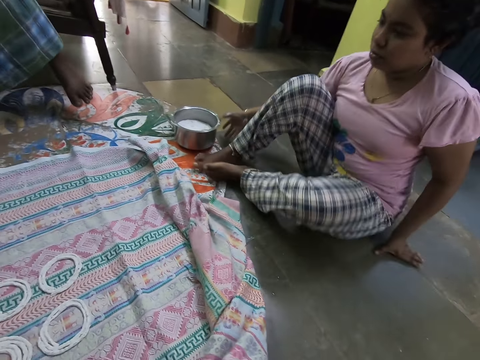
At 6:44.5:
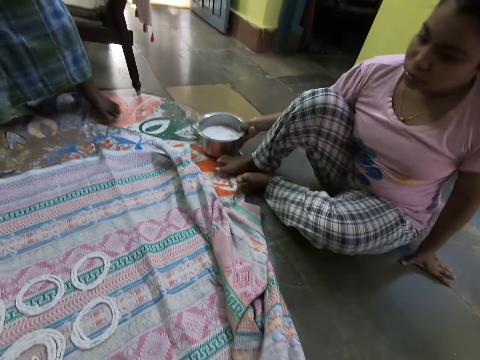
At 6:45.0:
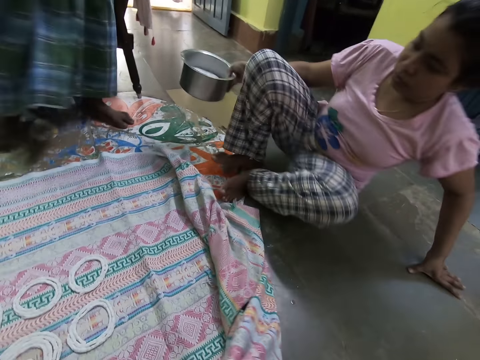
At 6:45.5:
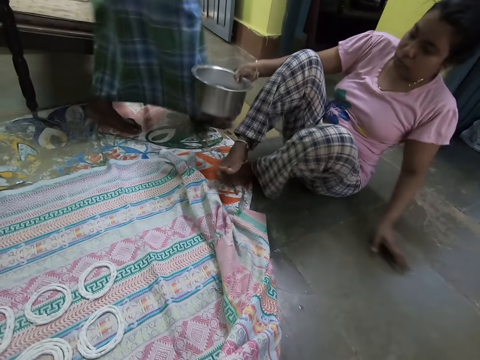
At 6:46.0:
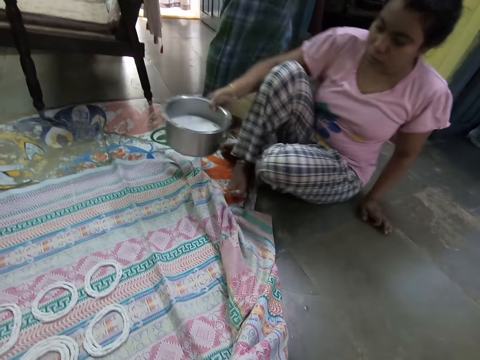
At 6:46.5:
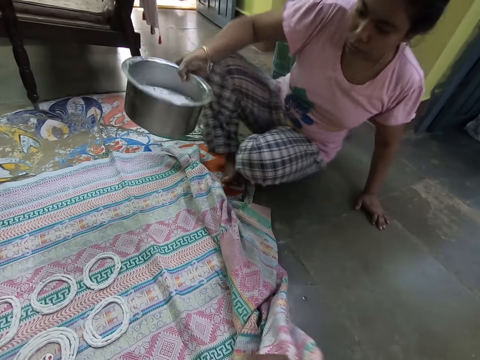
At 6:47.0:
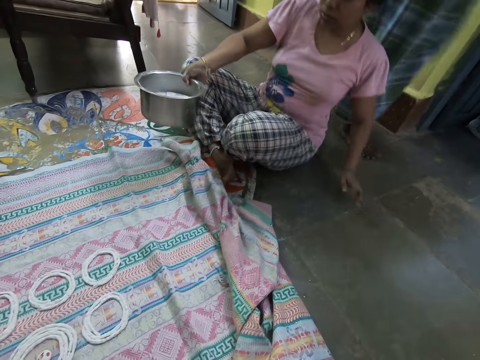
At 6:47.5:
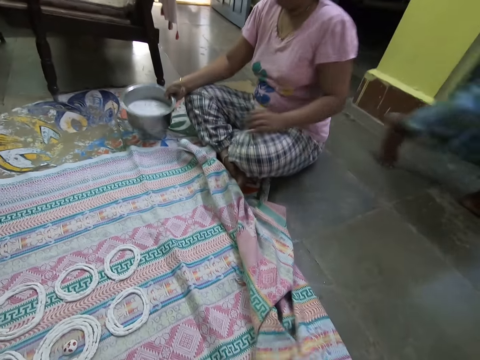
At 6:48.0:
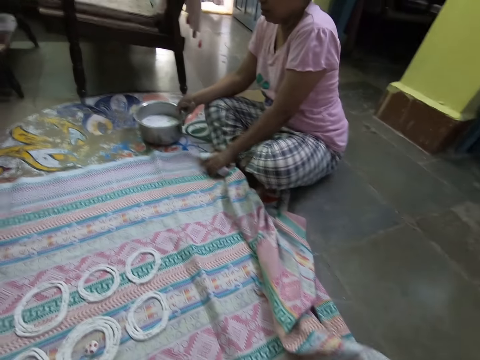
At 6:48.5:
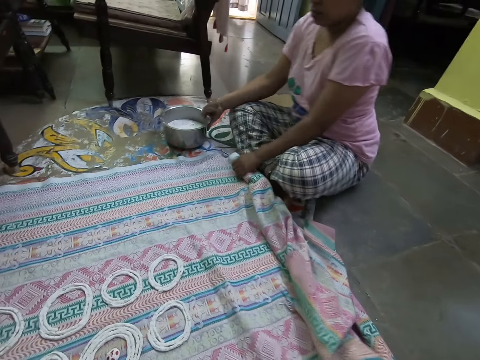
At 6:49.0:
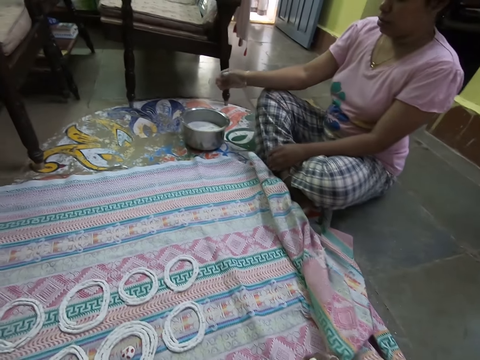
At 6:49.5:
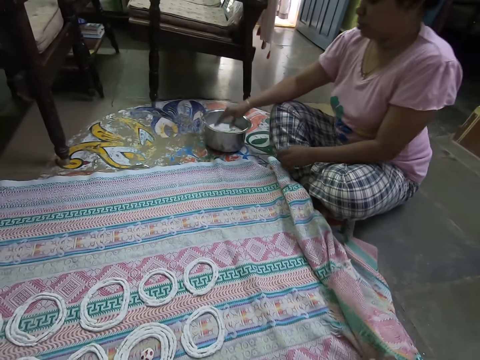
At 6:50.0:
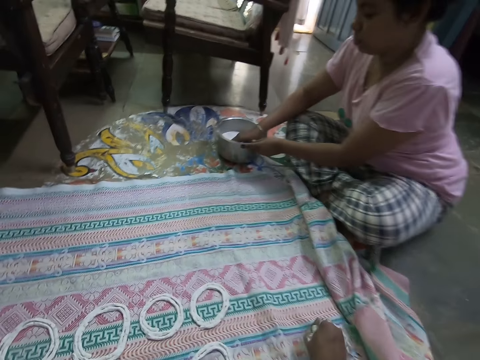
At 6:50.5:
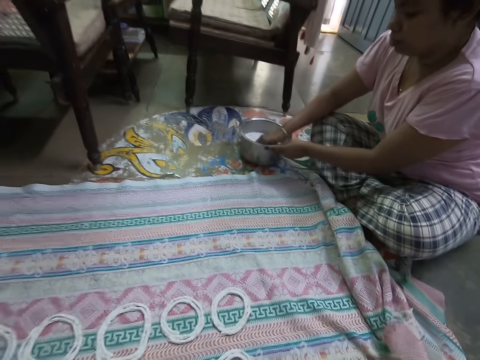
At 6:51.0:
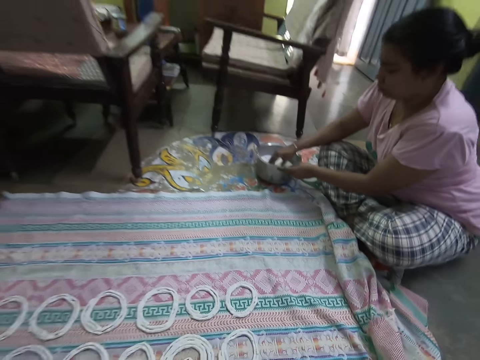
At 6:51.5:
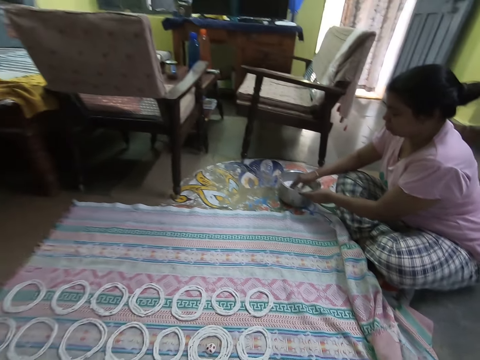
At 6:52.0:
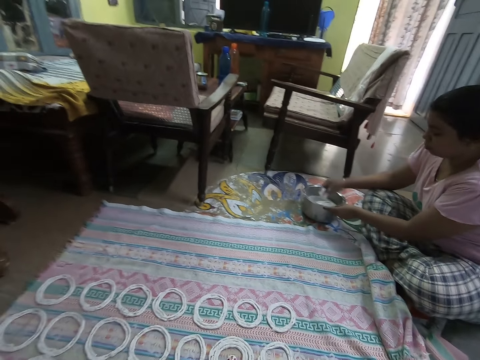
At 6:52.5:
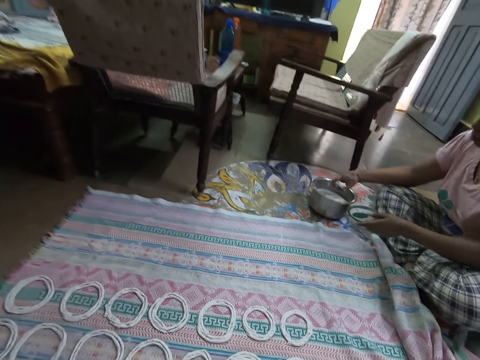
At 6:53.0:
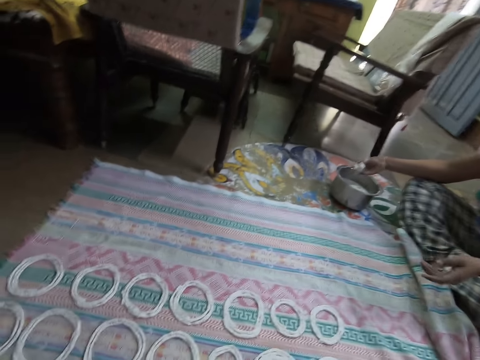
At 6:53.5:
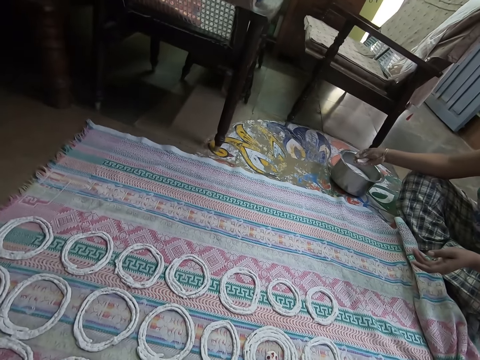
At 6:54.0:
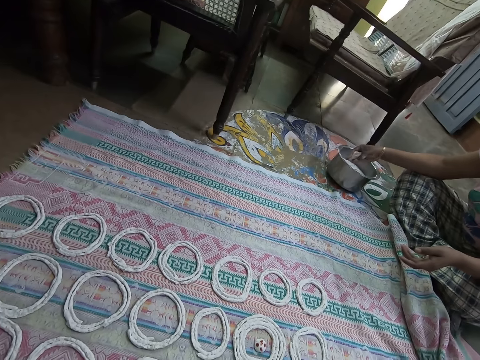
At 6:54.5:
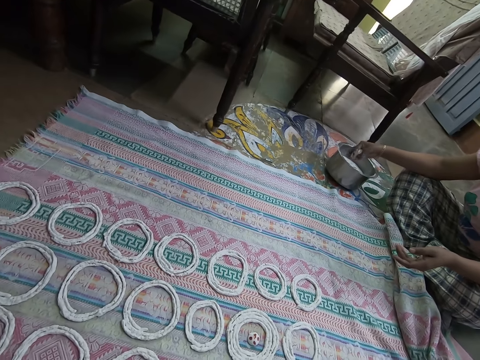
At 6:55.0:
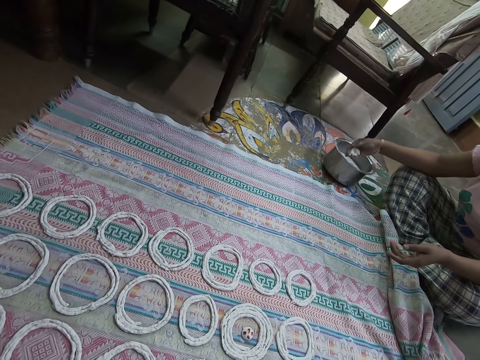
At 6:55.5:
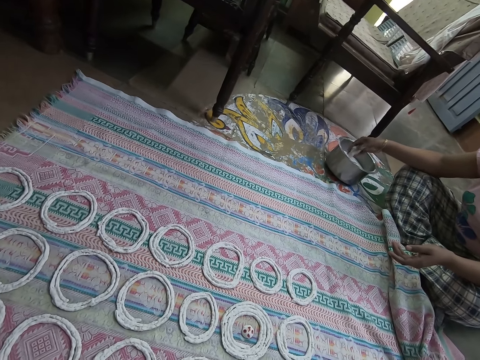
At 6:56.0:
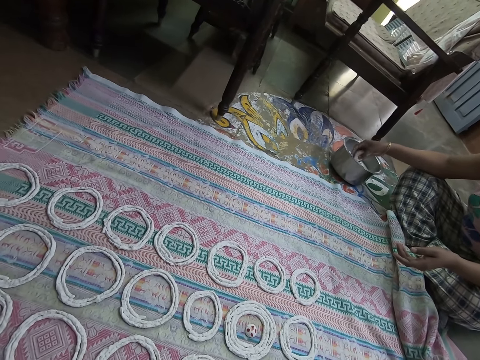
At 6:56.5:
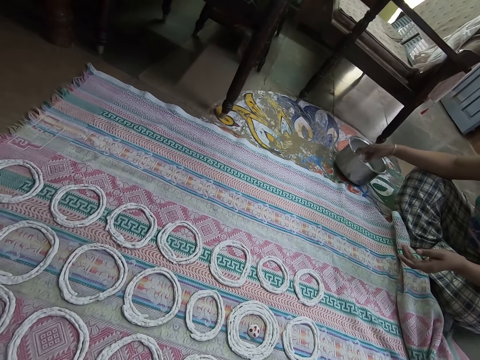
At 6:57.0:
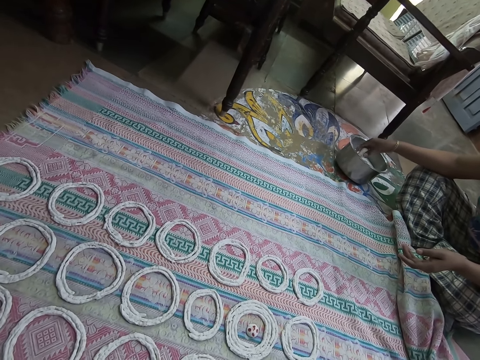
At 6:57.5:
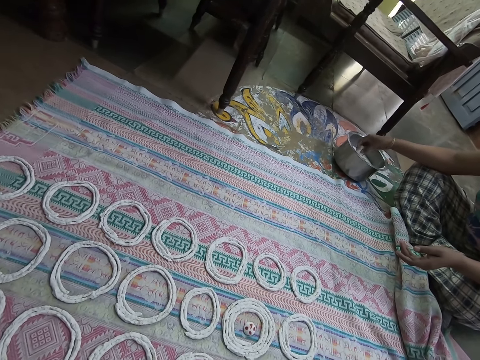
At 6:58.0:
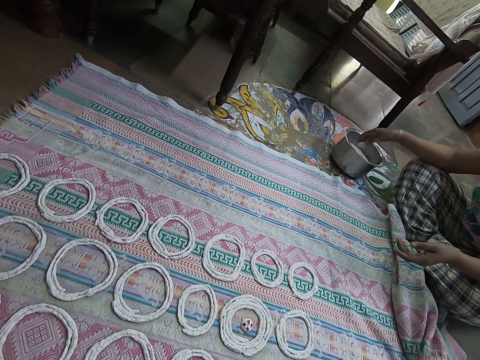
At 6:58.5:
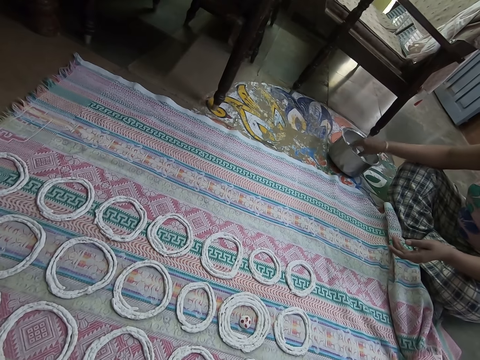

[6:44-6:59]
A woman picks up a bowl of dough on the ground with her right hand. Another woman walks out of the room. The first woman moves on the floor, puts the bowl of dough in her right hand on the ground, adjusts the cloth with her left hand, and takes dough from the bowl with her right hand.

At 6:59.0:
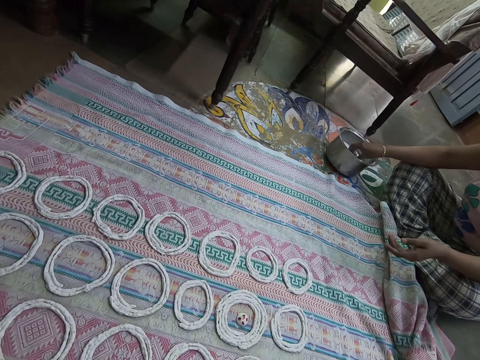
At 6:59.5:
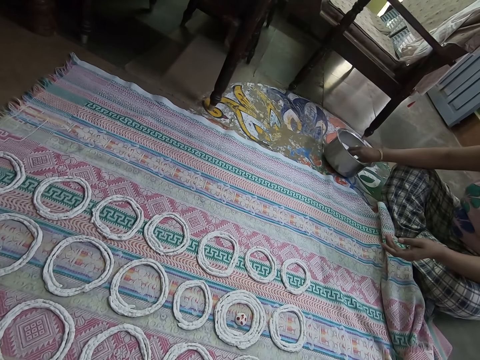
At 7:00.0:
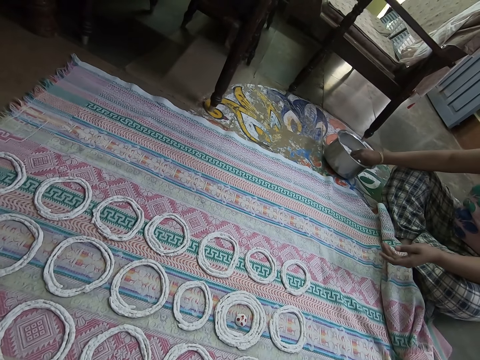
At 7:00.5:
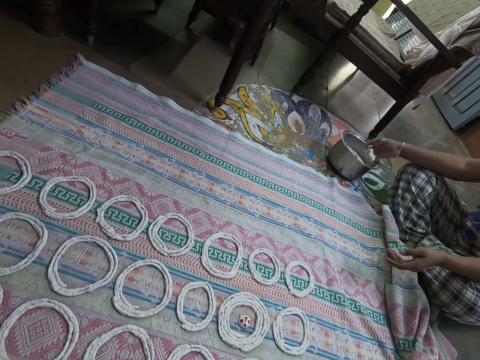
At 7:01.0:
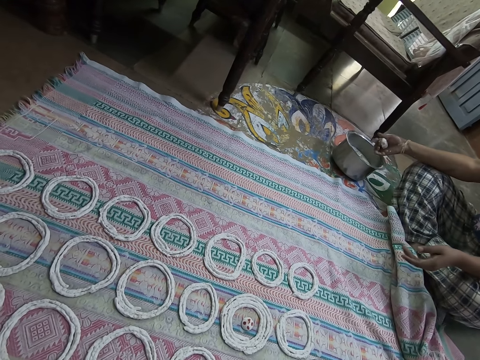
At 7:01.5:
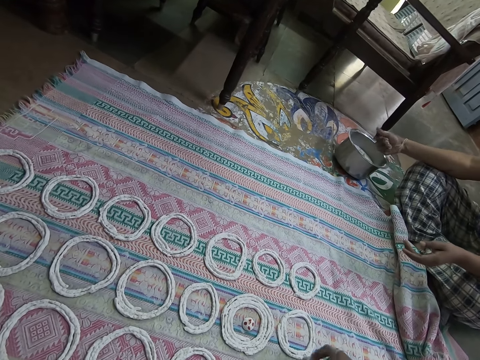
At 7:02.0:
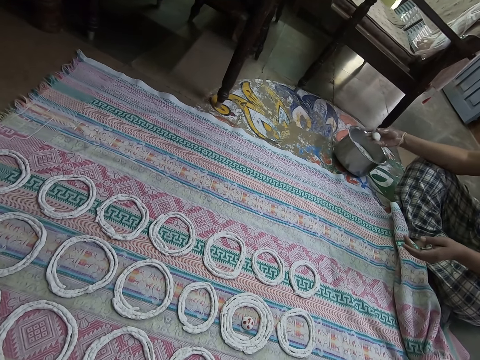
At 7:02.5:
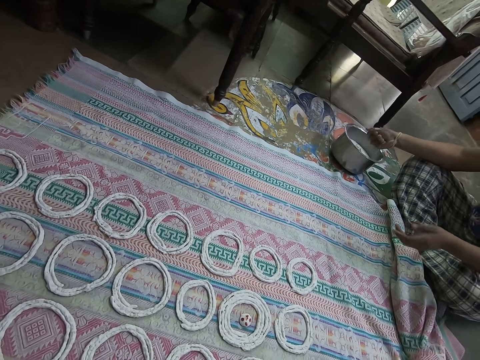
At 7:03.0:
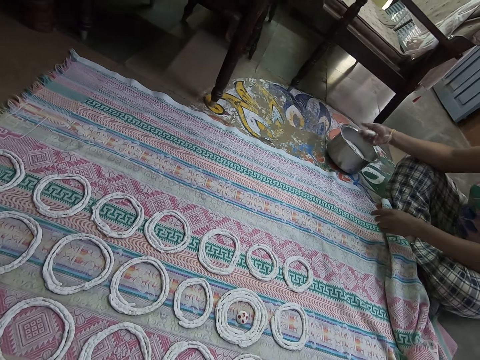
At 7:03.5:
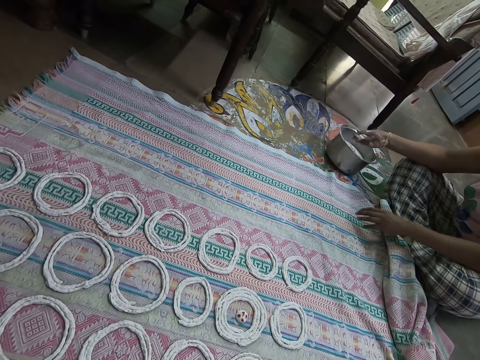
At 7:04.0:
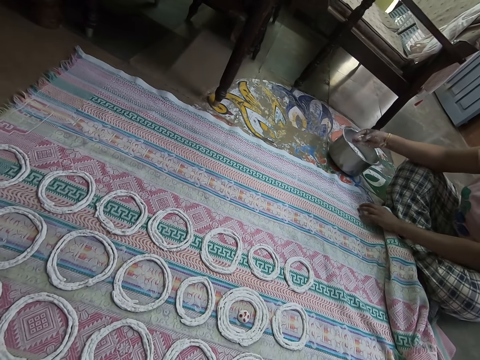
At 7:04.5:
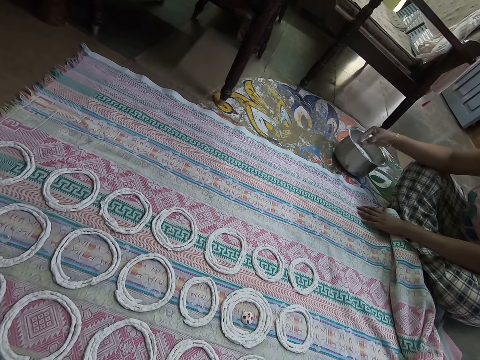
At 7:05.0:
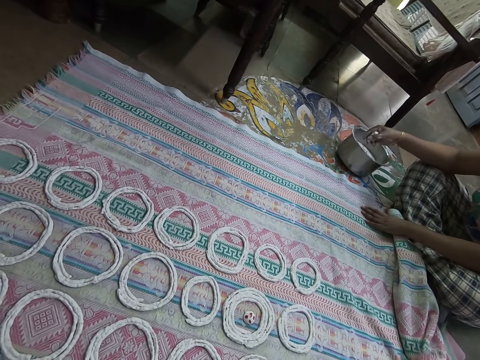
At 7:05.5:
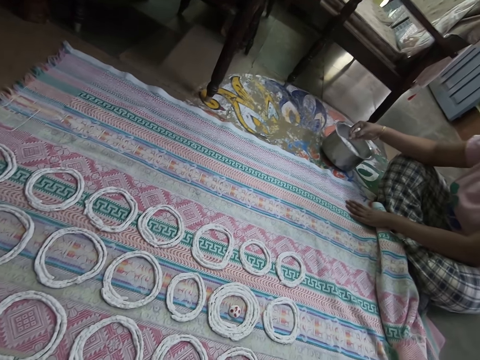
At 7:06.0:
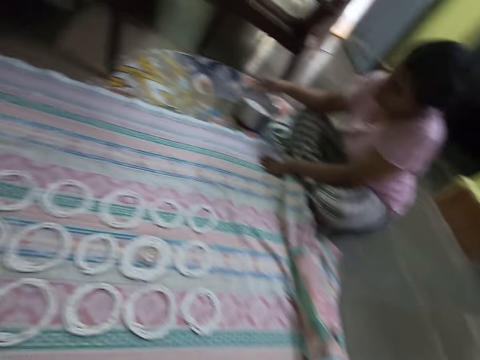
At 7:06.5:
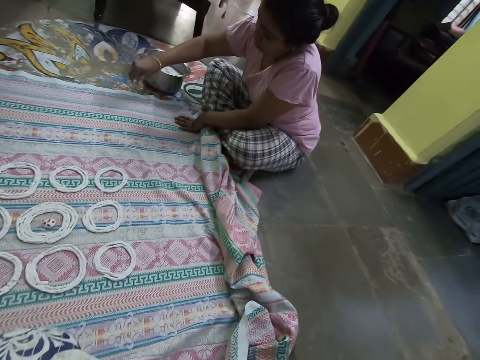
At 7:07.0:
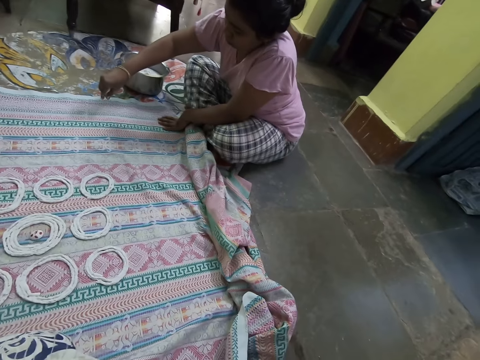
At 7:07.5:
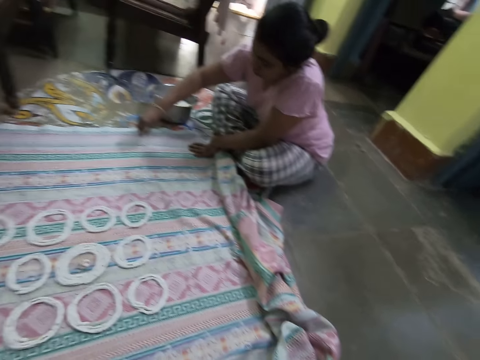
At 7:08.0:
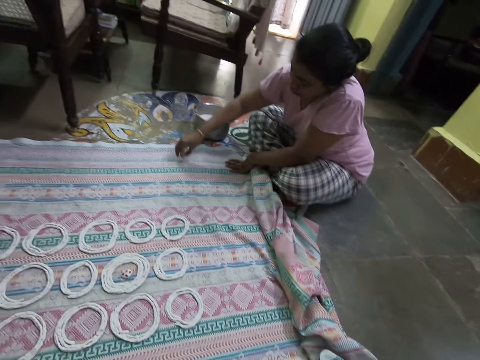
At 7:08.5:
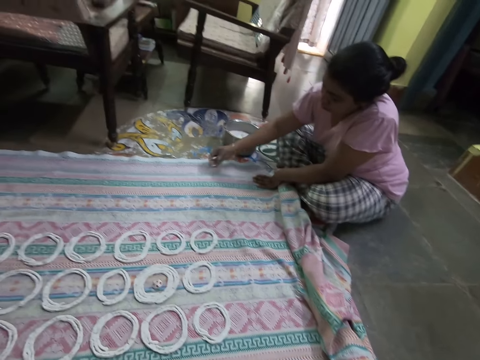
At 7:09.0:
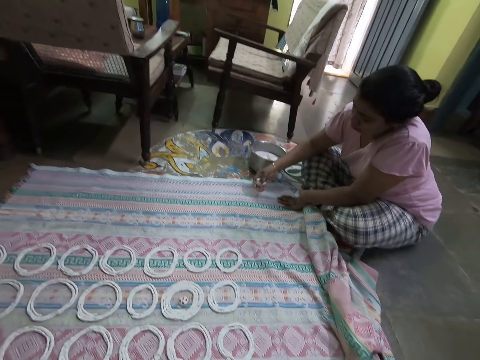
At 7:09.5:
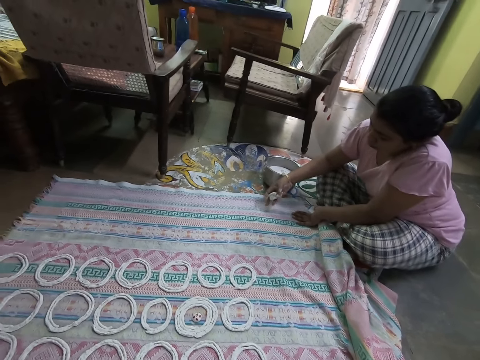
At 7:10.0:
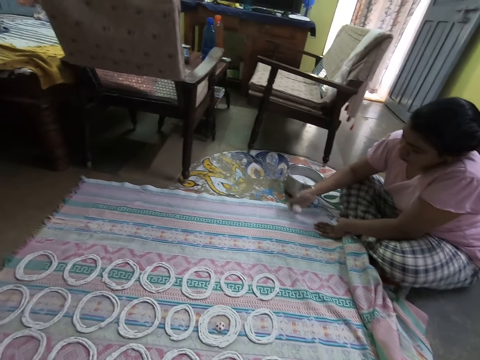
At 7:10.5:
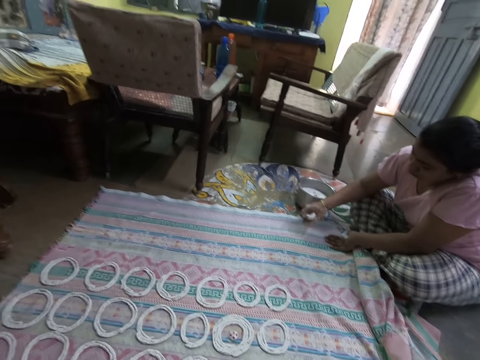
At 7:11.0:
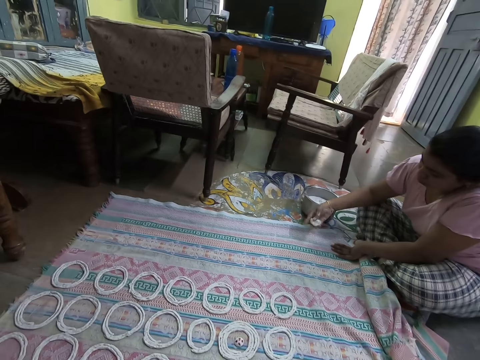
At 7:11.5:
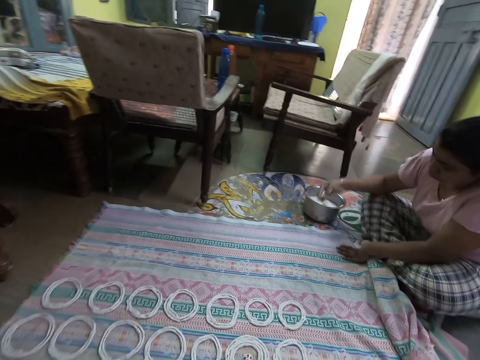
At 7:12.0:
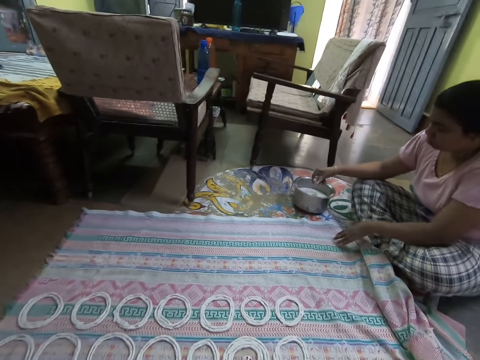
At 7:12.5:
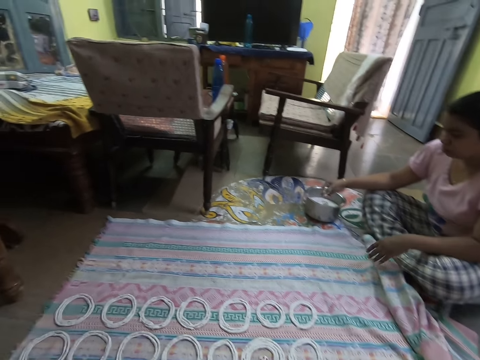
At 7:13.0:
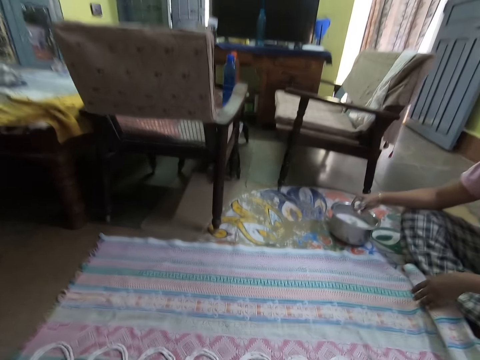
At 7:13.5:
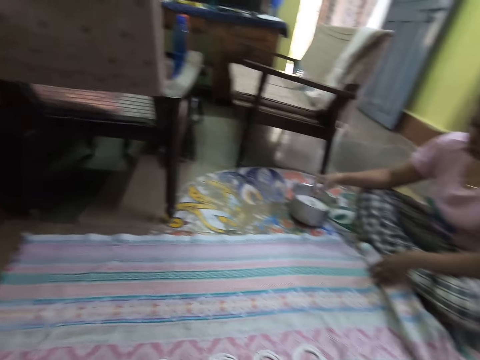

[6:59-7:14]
The camera wearer looks around the room. A woman rolls the dough in her right hand on the cloth. She picks the dough on the cloth with her right hand. She adjusts the dough in her right hand. She squeezes the dough in her hand. She rolls the dough in her right hand in the bowl.
